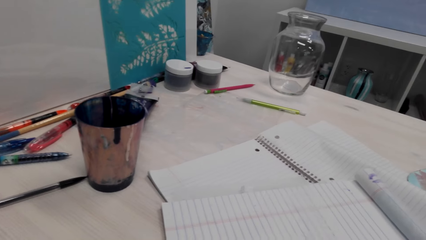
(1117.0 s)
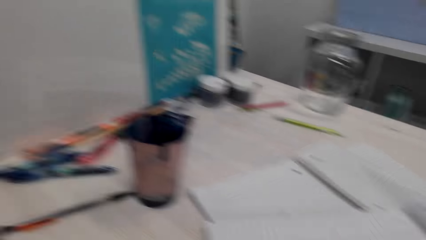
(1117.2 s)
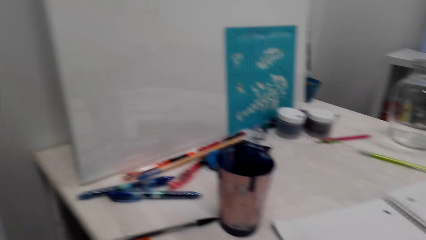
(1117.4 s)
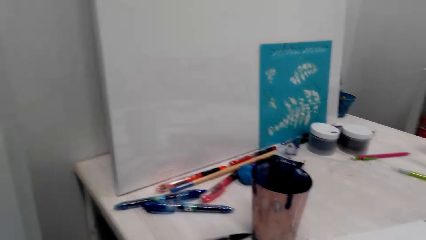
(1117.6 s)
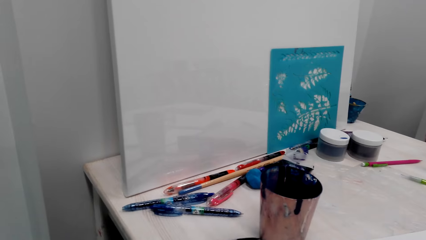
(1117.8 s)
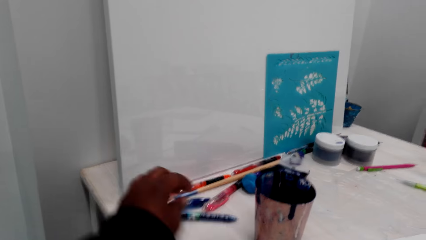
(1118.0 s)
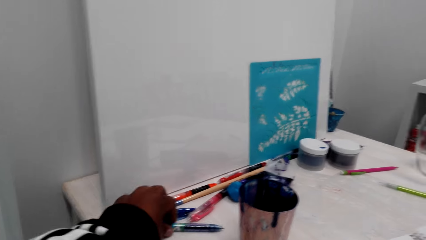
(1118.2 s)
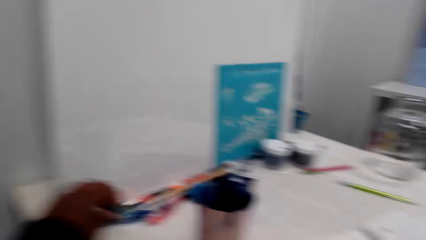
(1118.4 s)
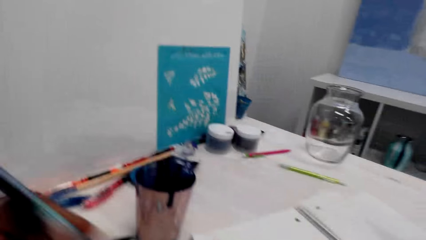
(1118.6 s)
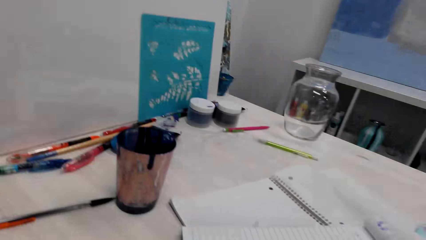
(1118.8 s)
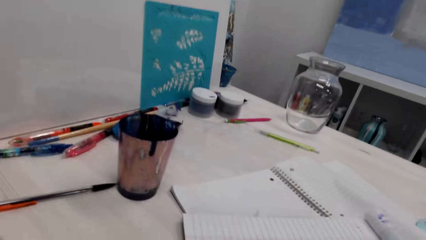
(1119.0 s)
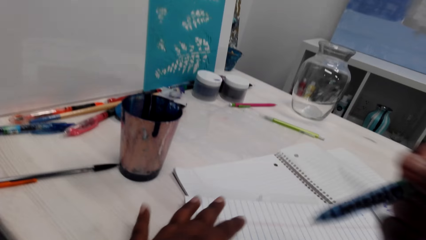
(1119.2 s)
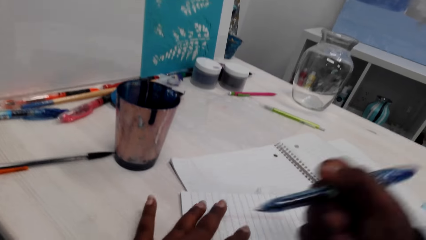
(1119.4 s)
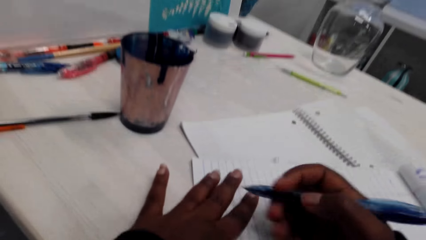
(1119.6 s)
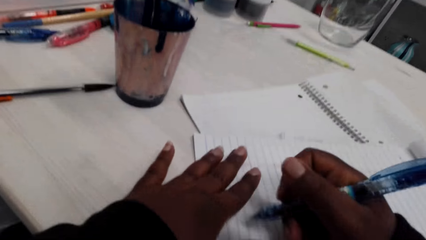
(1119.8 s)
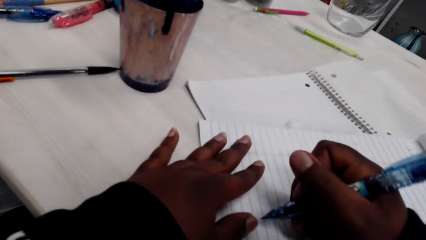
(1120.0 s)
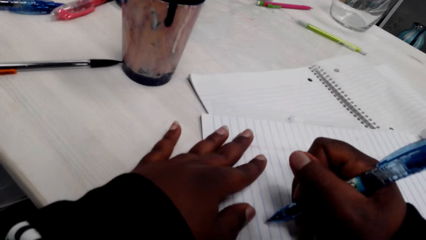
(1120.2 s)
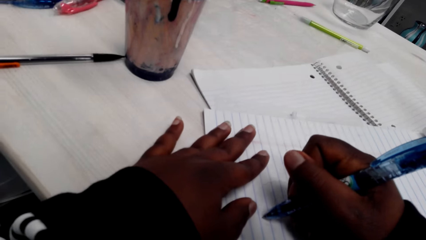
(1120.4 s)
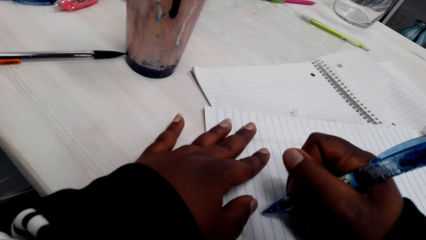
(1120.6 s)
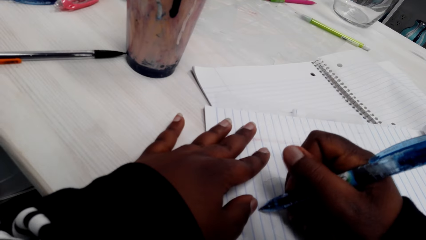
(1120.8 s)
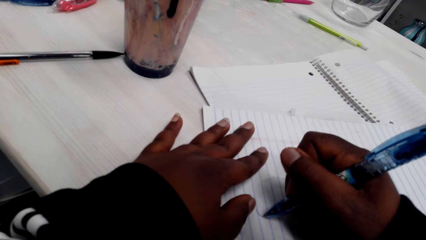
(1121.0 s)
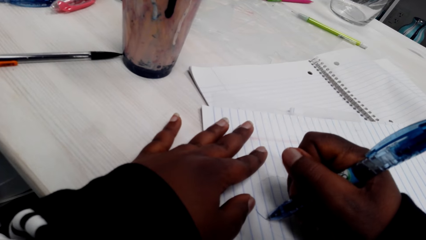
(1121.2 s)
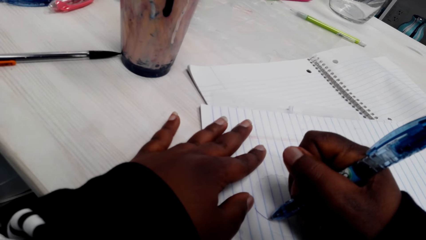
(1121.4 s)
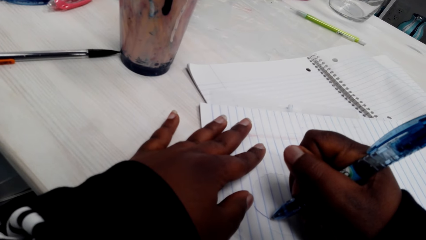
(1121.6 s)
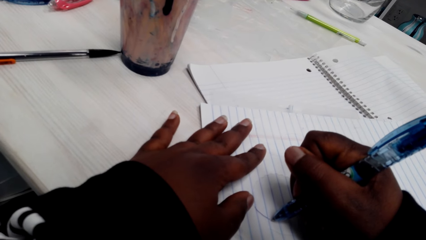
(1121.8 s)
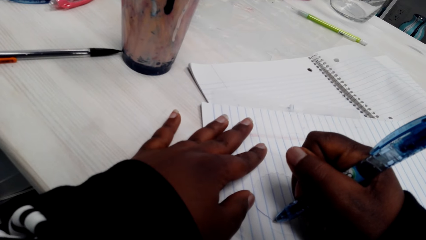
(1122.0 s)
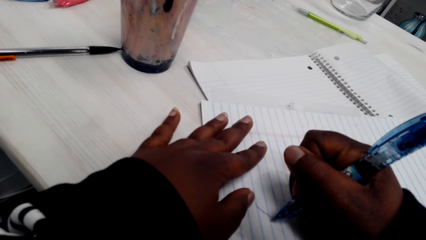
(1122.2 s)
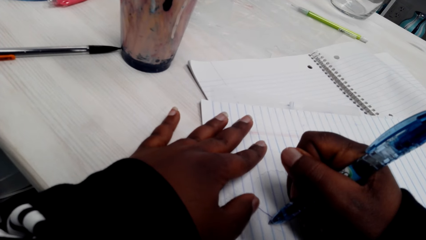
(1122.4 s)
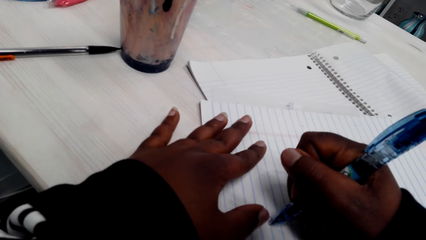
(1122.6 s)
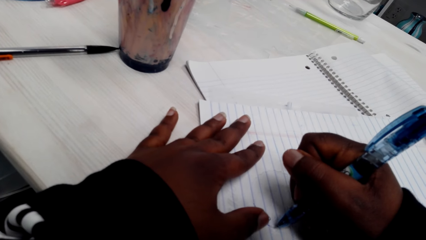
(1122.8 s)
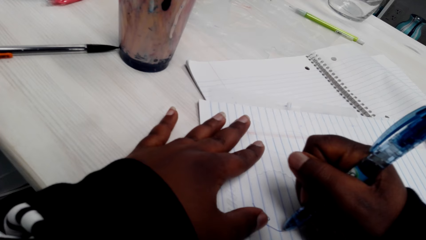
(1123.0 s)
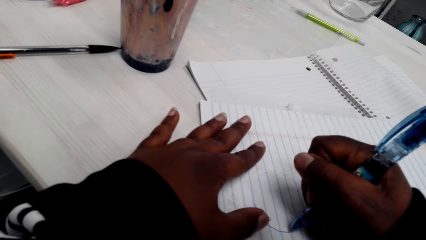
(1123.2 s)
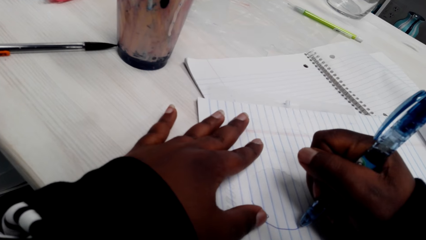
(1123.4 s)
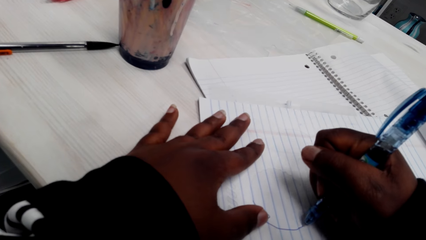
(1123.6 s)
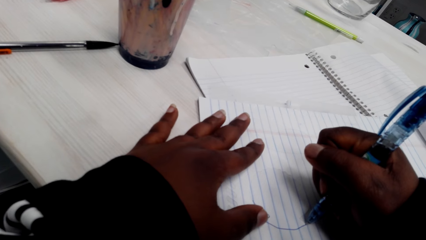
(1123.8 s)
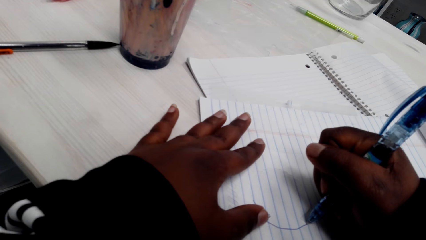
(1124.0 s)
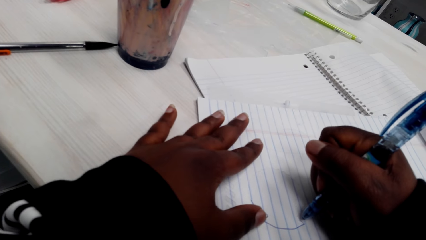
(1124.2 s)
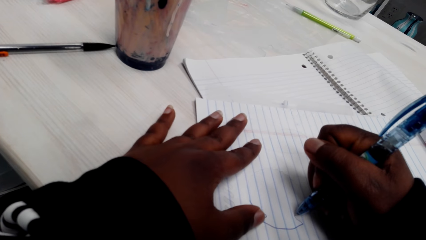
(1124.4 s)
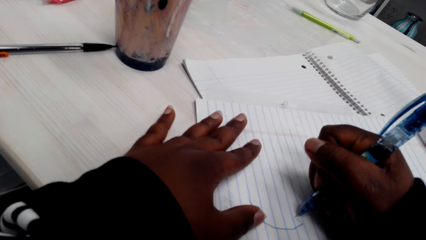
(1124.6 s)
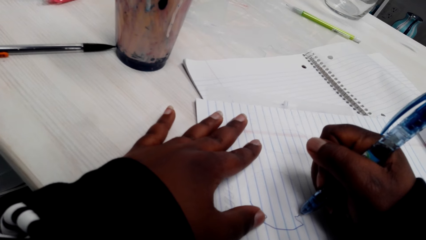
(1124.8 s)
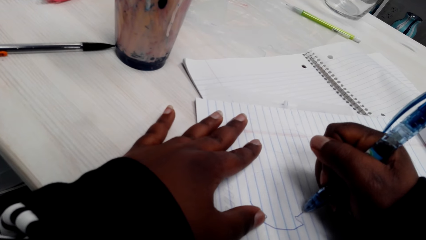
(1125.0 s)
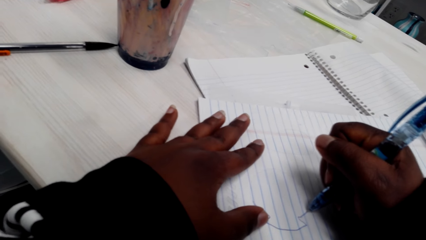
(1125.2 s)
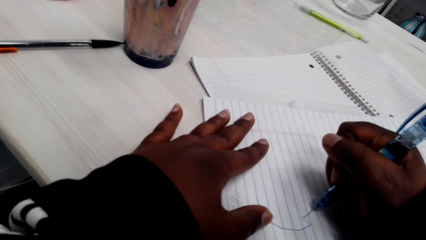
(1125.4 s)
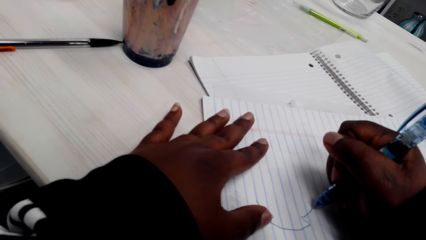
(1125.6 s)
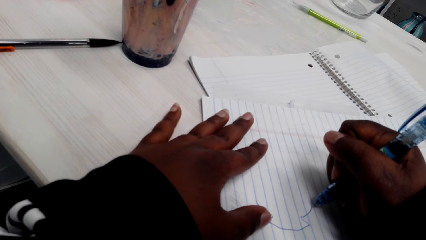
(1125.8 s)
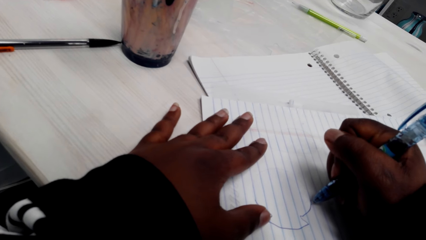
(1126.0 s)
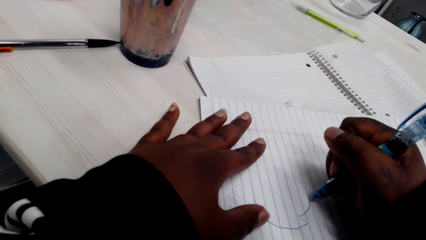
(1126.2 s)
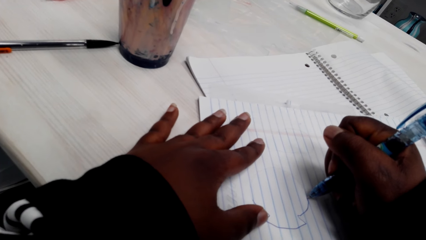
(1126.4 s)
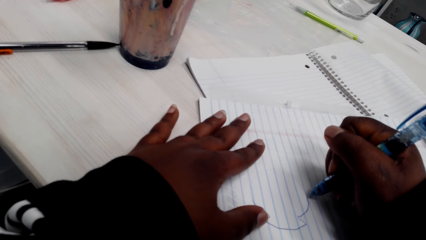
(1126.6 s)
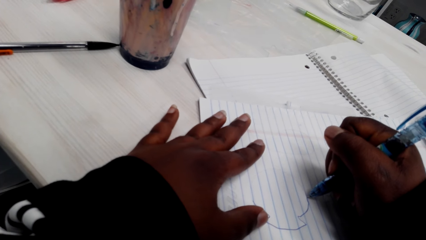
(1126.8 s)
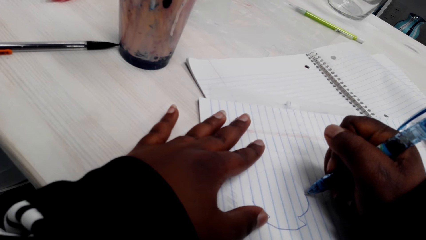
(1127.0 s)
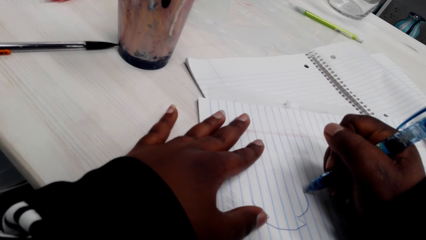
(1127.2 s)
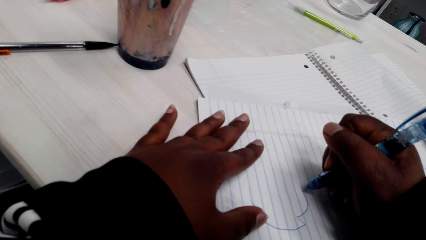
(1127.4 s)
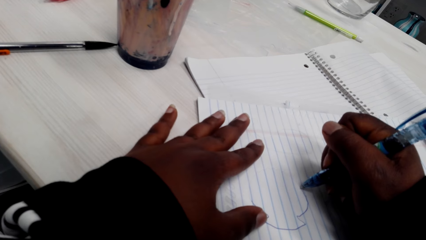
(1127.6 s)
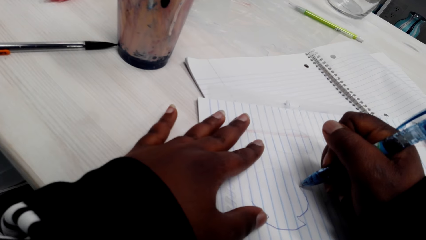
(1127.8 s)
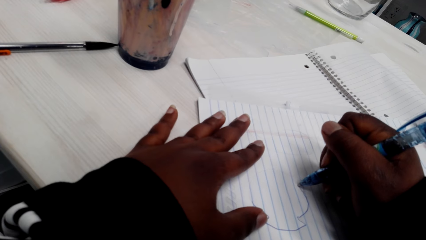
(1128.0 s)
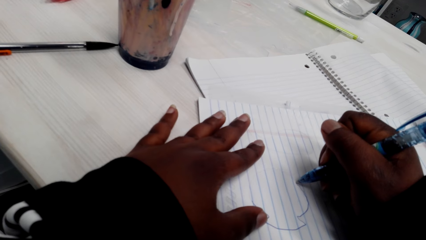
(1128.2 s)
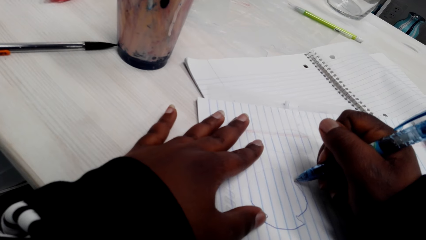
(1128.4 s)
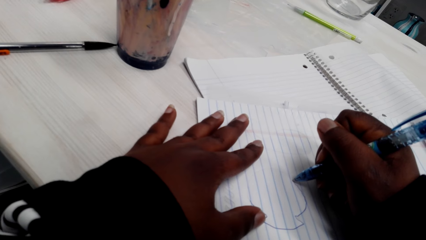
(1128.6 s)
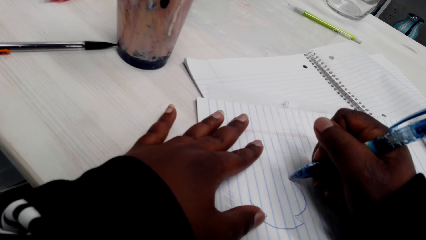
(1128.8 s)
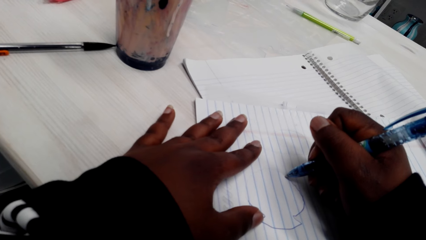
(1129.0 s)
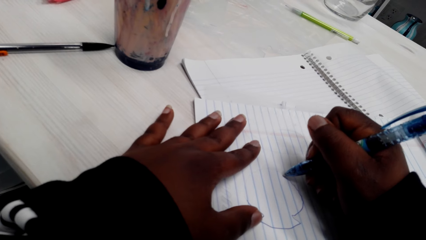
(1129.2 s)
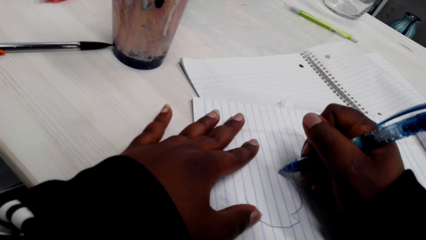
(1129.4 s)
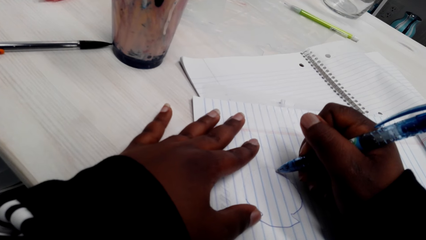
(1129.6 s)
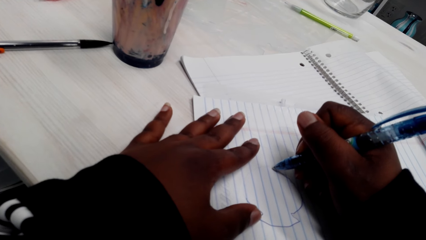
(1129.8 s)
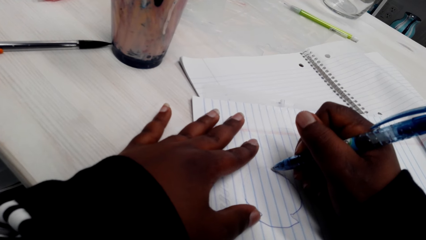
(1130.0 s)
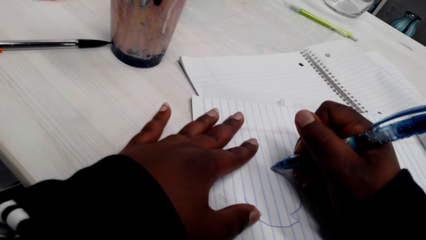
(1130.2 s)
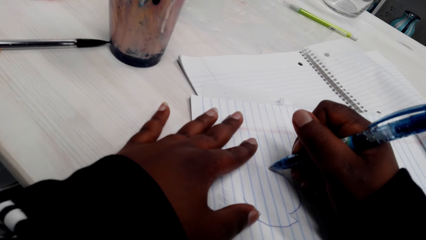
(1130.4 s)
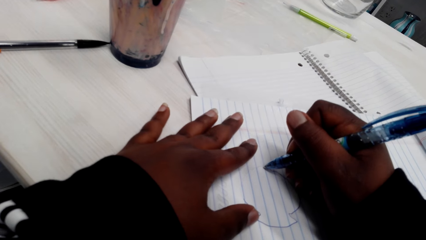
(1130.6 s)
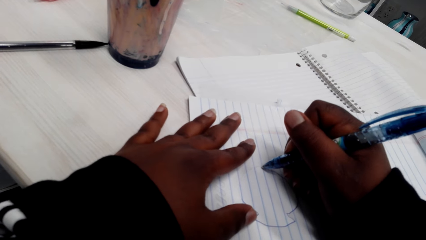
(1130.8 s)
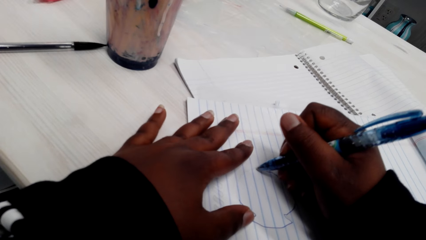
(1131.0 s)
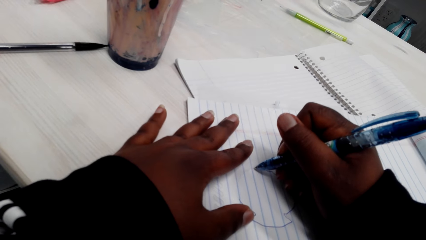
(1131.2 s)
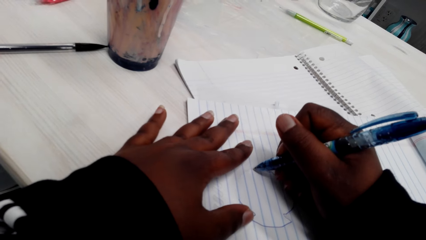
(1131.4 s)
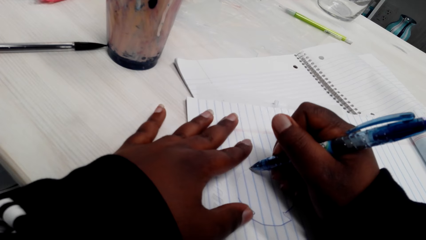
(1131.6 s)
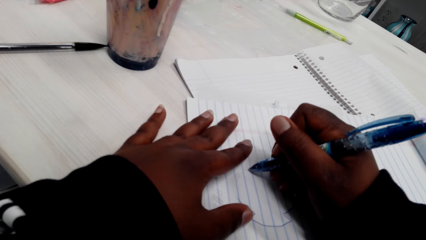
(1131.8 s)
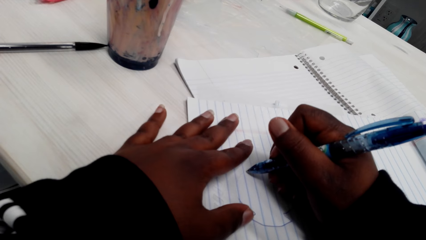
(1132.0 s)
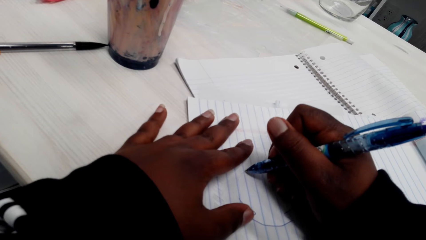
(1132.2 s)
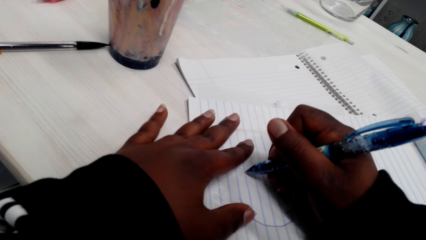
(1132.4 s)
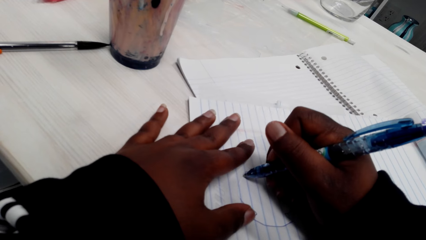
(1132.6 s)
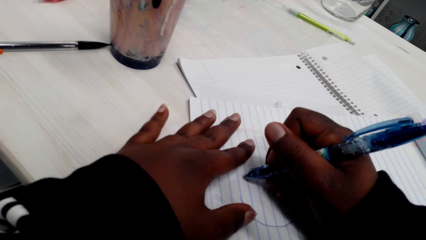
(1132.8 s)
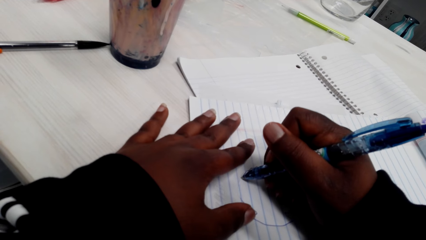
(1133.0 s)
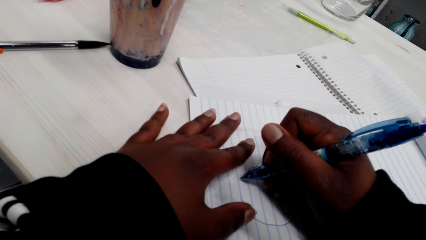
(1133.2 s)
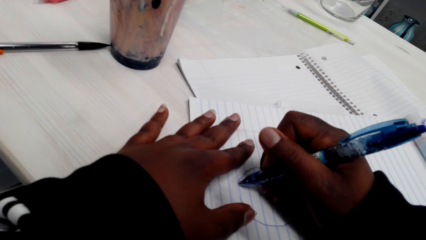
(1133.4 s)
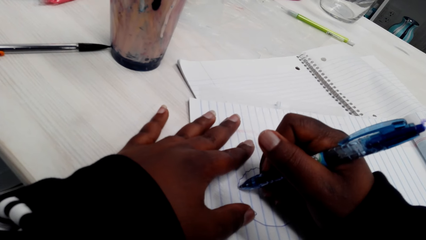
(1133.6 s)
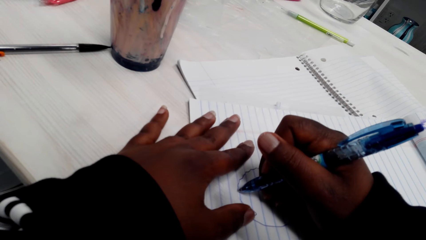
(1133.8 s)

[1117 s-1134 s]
The camera wearer puts the plastic on a book. They pick up a pen. They adjust the pen. They draw a picture with the pen.
